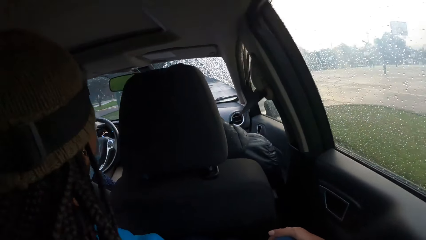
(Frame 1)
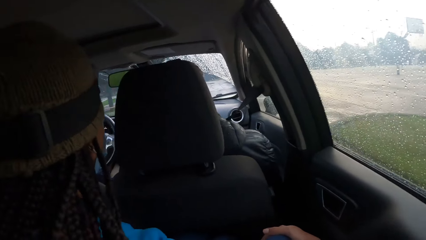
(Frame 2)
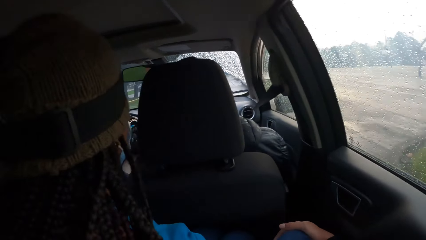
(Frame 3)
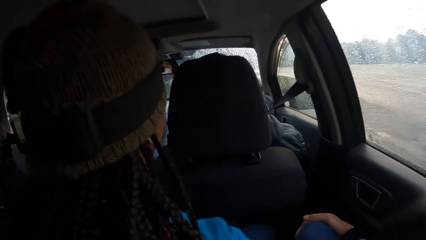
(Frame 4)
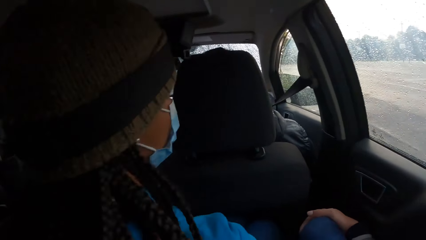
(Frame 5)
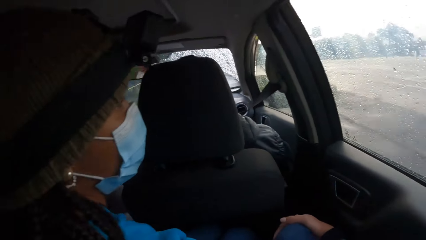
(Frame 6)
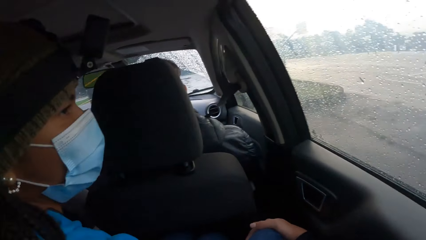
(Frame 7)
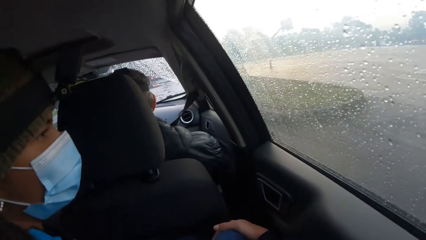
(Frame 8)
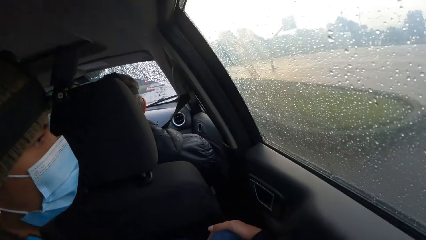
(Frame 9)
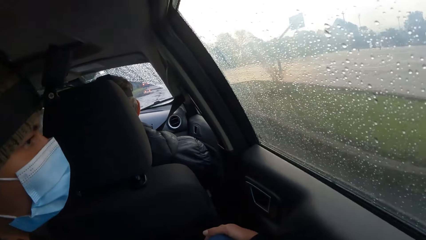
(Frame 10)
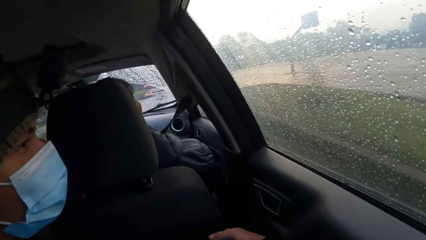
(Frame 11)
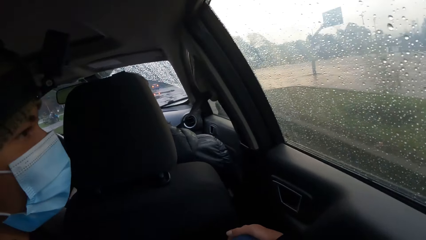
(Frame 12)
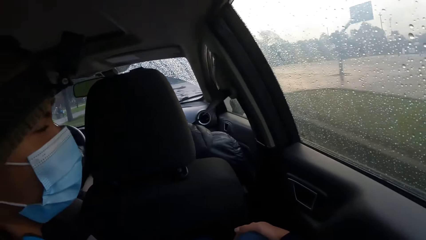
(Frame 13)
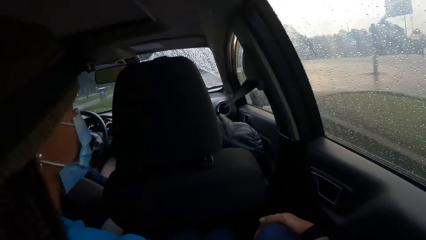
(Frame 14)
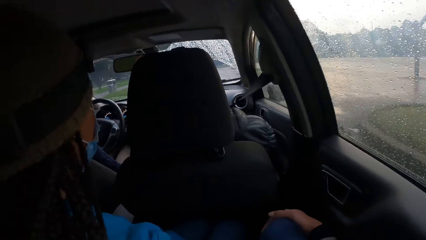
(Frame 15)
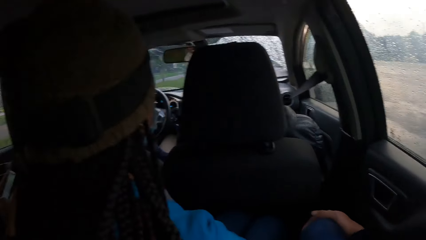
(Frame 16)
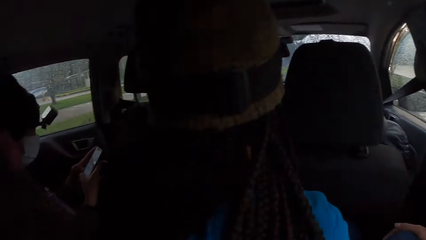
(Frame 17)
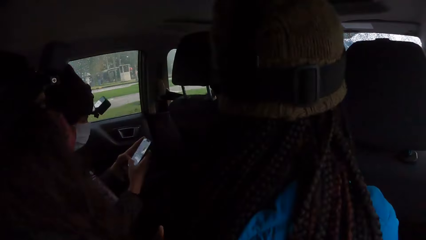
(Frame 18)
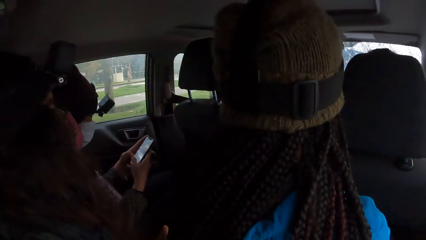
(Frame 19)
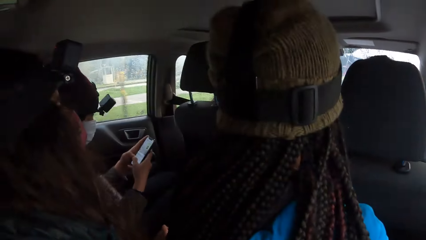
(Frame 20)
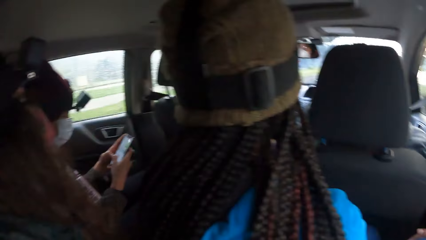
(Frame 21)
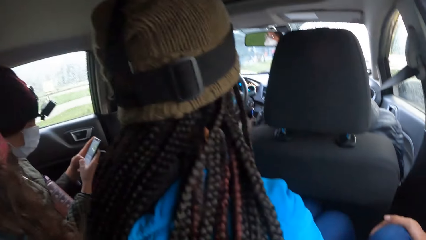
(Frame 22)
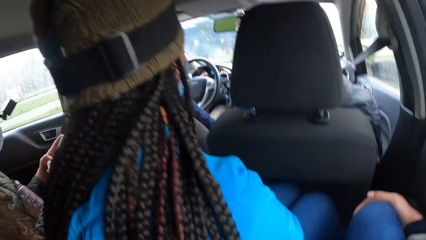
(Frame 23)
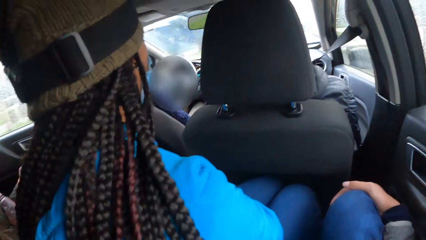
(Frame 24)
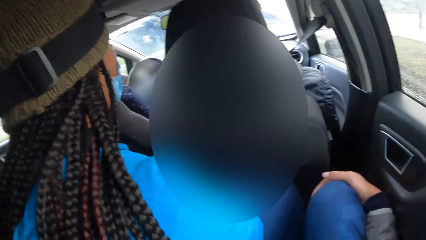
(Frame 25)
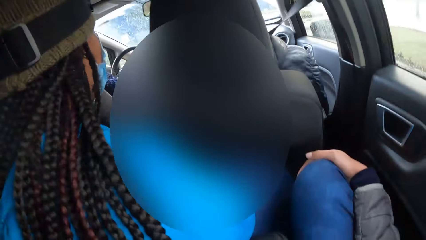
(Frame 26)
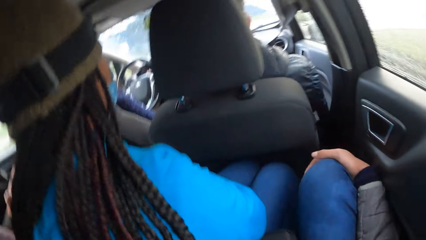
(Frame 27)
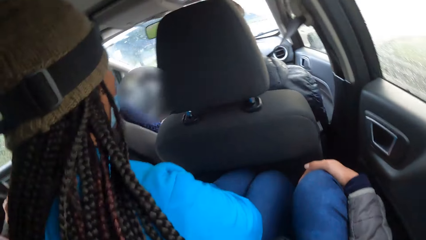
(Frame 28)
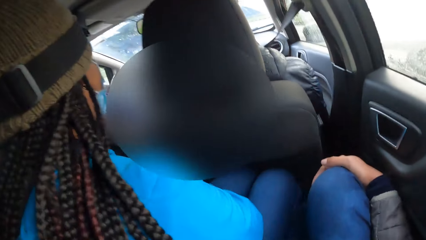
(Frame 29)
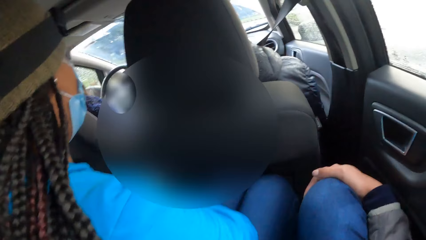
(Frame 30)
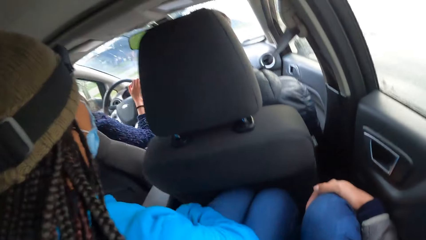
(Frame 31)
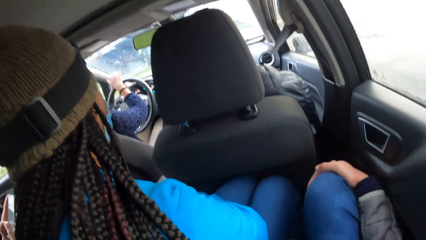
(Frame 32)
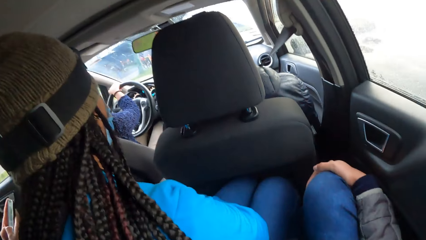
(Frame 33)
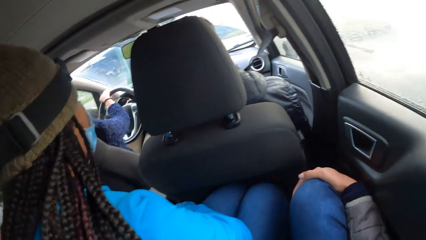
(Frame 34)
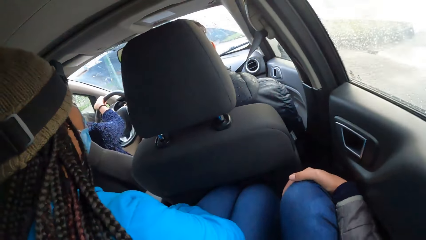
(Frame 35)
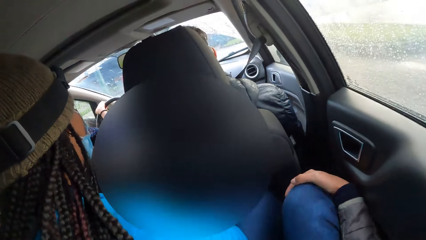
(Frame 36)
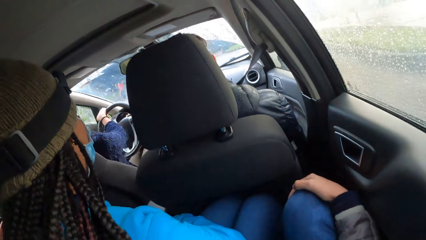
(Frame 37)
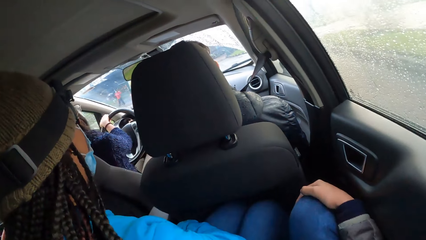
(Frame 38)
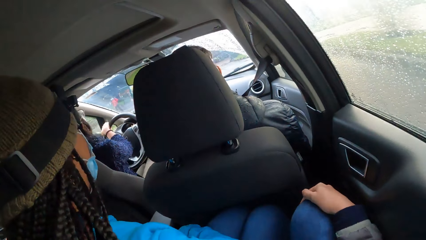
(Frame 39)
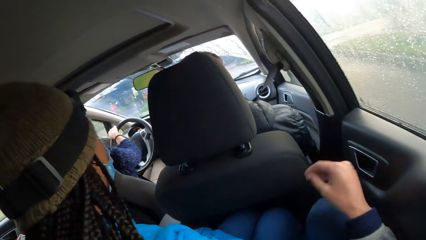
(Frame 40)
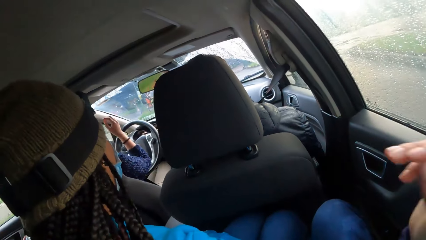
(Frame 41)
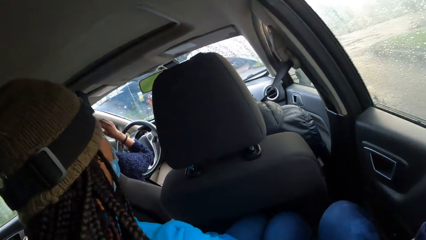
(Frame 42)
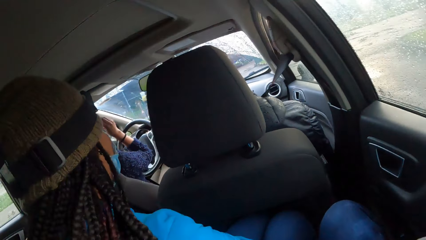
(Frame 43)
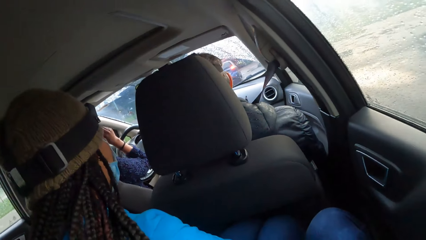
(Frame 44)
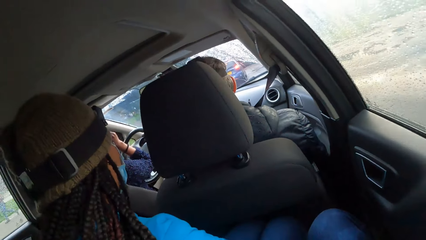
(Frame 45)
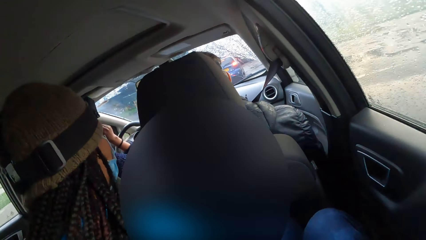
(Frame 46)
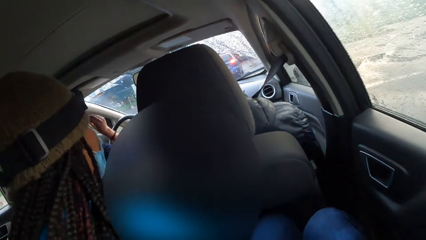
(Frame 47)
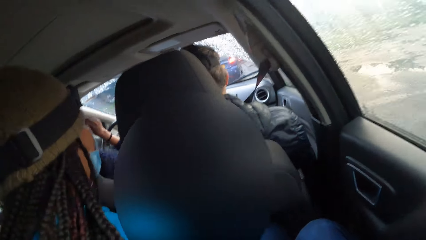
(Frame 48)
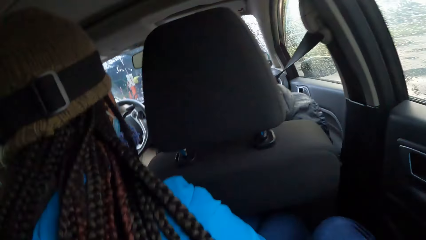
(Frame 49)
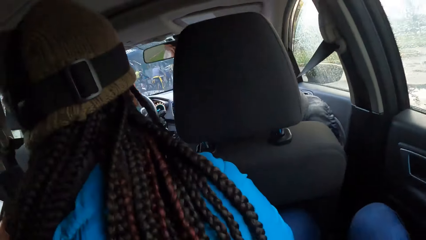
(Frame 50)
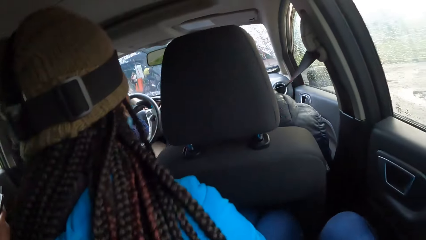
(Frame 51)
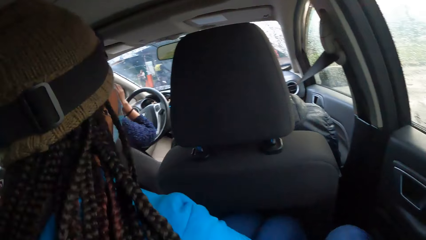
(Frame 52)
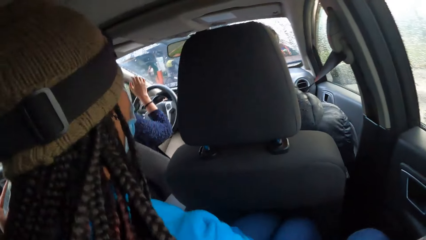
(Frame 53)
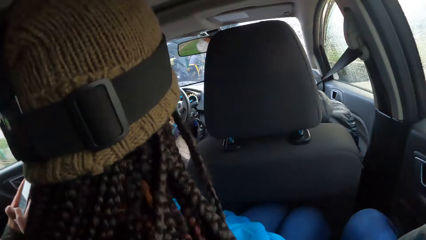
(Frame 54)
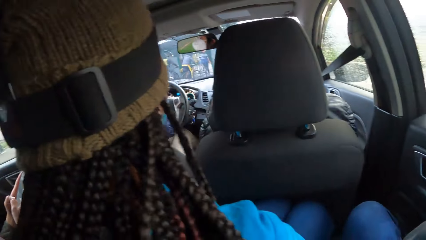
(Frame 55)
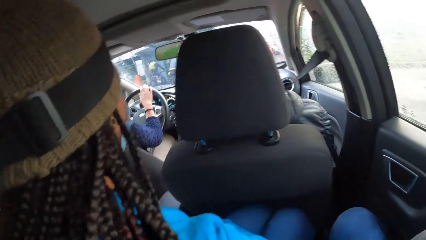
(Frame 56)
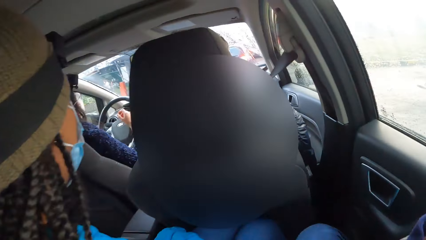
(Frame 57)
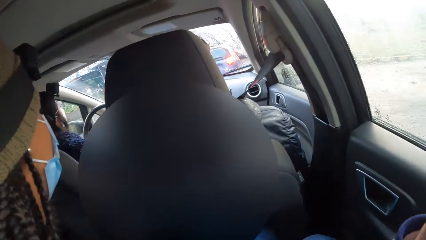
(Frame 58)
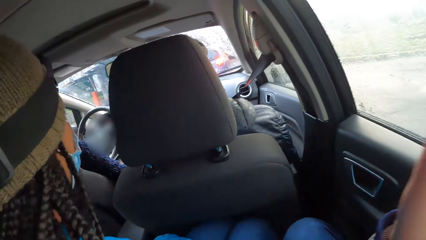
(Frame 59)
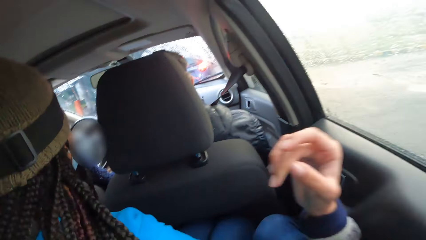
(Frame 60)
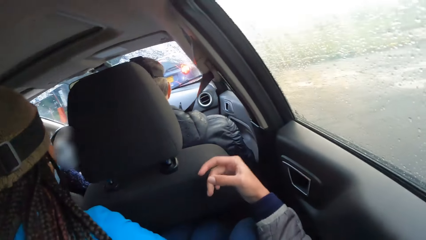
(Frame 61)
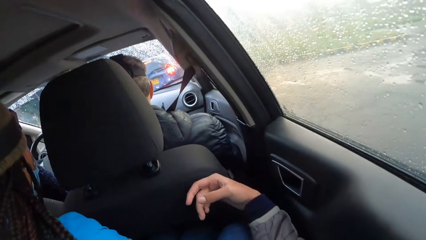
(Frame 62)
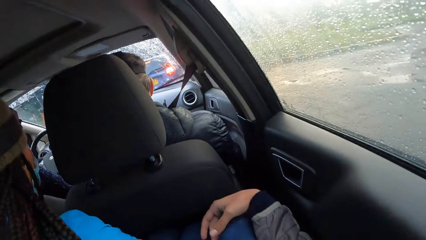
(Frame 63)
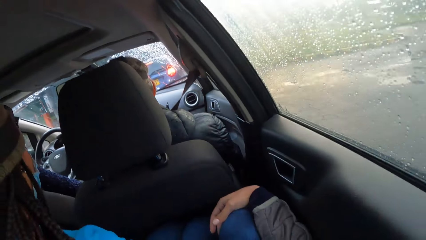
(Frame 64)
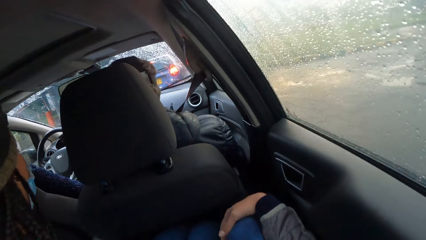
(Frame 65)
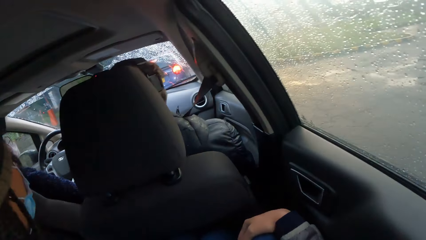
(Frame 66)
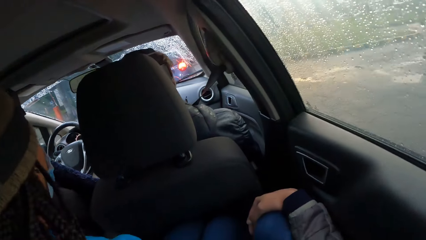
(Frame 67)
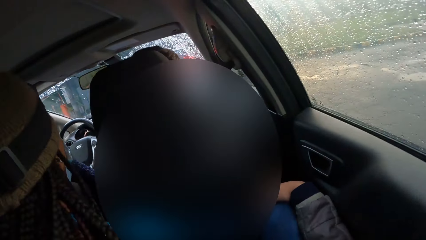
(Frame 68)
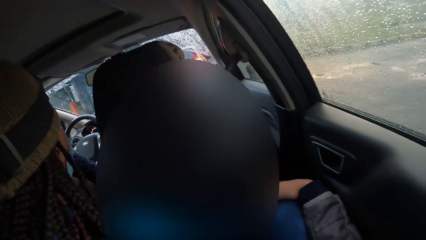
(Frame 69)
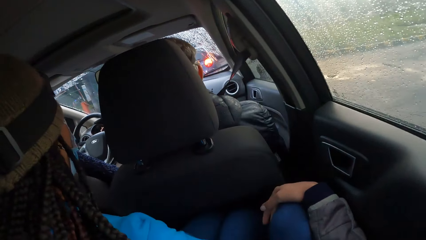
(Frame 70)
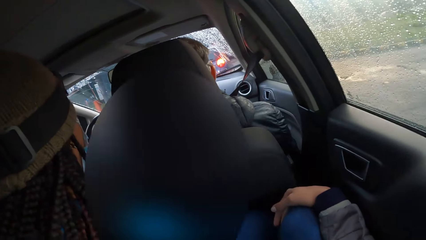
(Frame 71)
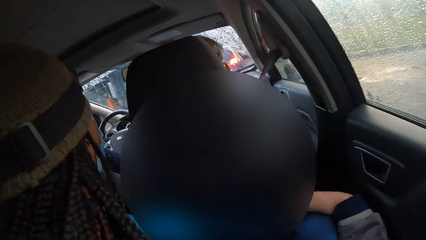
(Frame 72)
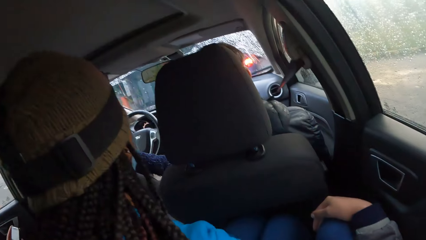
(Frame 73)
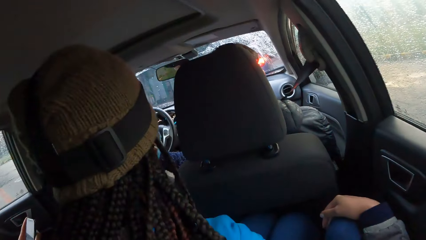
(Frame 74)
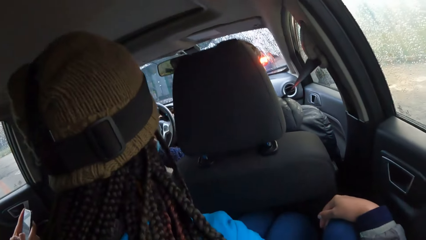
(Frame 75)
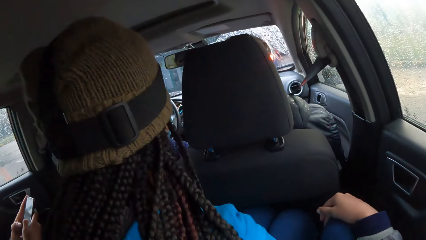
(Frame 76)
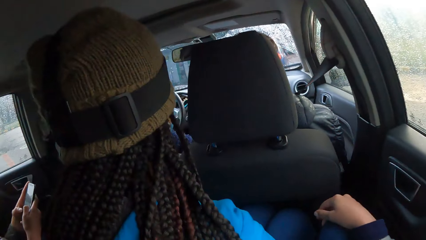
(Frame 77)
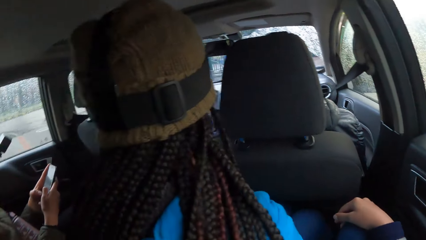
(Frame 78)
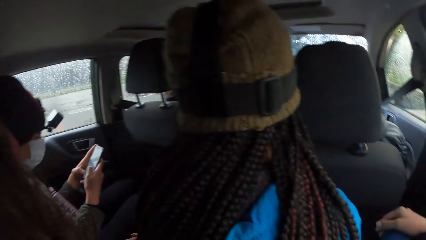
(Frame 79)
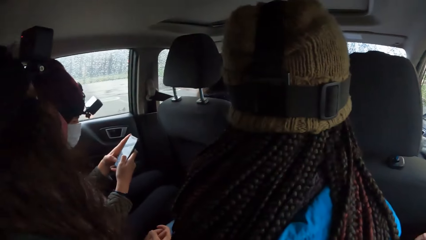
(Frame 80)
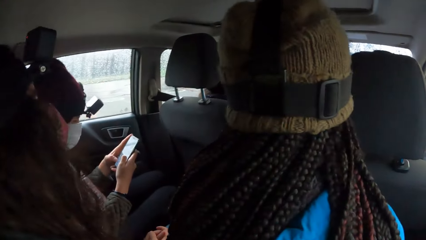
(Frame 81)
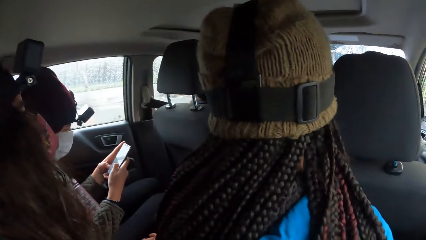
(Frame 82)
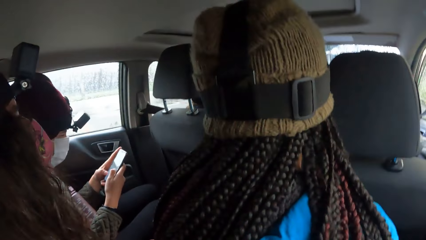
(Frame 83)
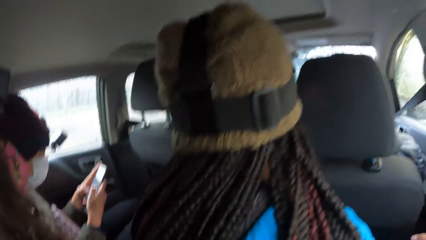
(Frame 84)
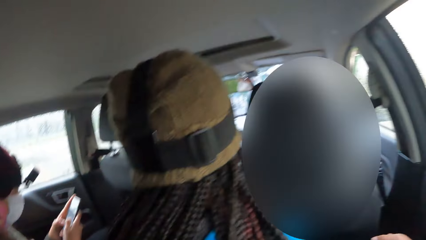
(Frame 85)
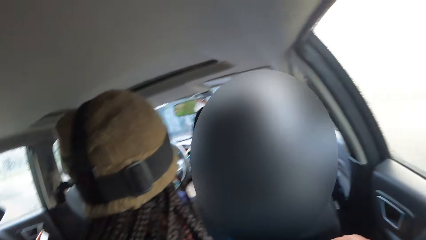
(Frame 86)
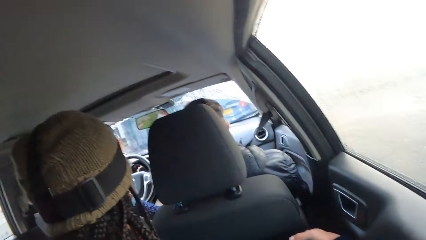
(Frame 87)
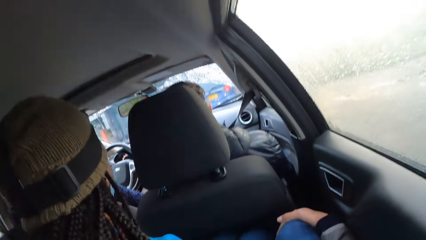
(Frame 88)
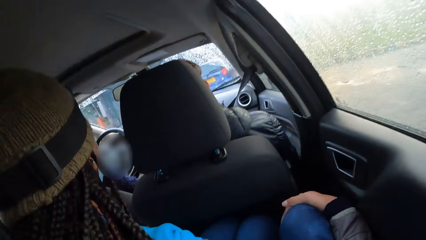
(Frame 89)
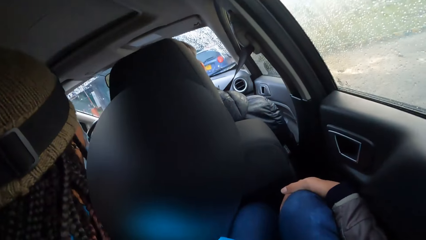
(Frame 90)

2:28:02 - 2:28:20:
The camera wearer looks at the passengers in the car. They look outside the car window. They look at a woman. They look at the passengers in the car.
